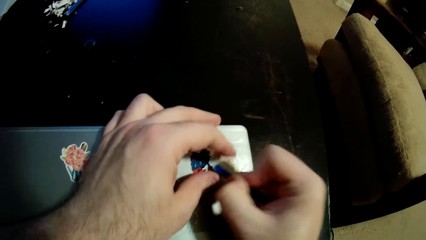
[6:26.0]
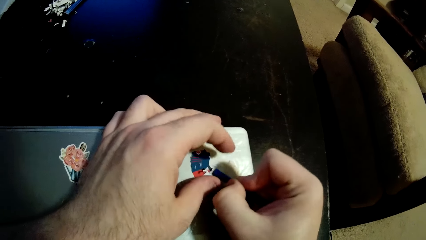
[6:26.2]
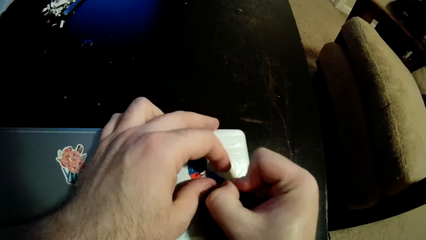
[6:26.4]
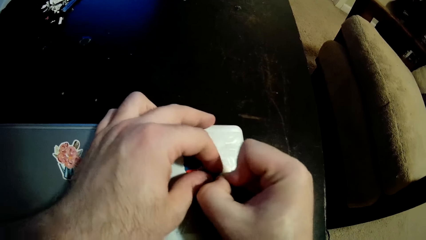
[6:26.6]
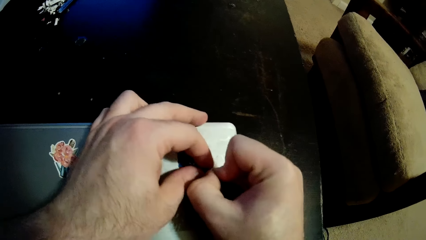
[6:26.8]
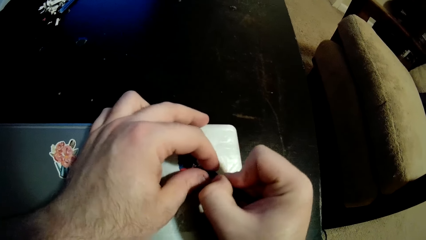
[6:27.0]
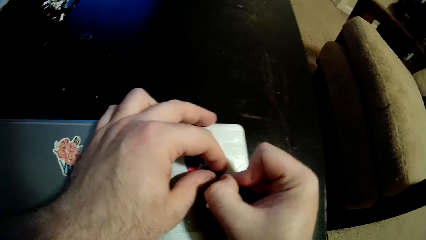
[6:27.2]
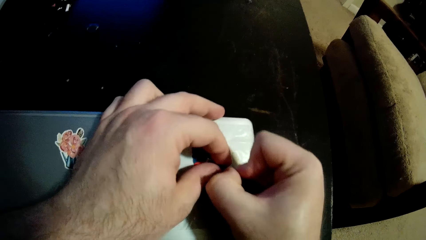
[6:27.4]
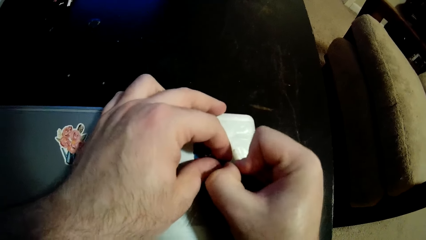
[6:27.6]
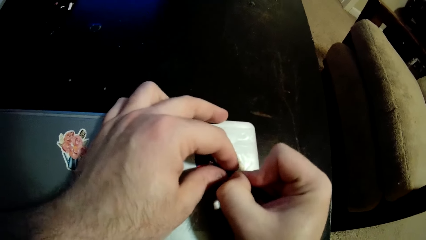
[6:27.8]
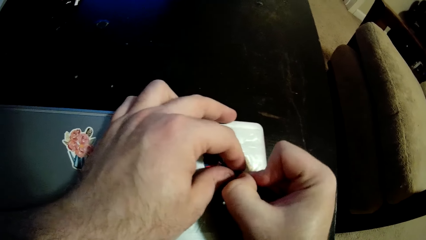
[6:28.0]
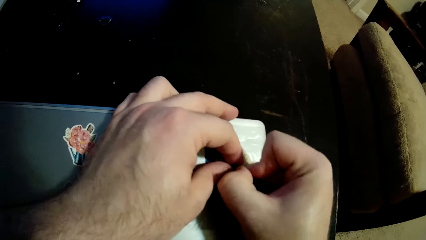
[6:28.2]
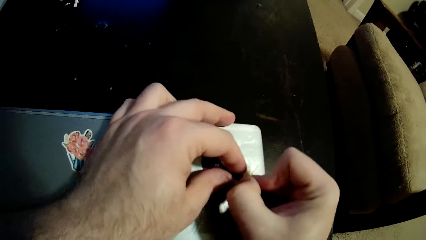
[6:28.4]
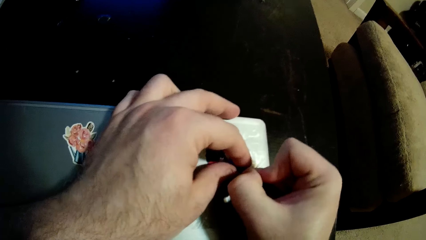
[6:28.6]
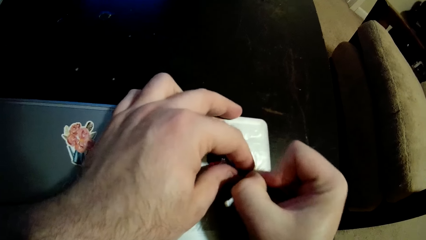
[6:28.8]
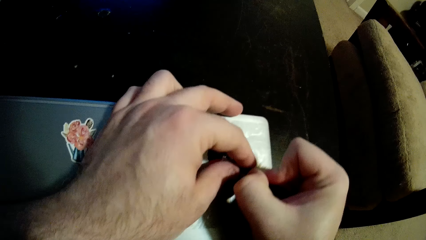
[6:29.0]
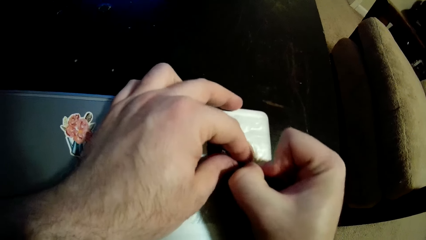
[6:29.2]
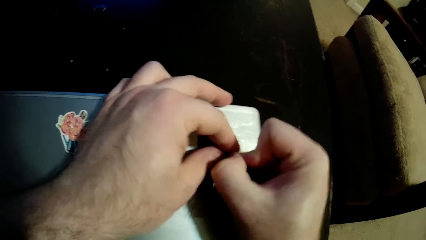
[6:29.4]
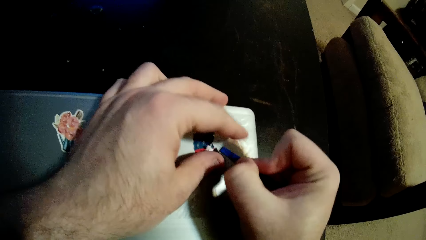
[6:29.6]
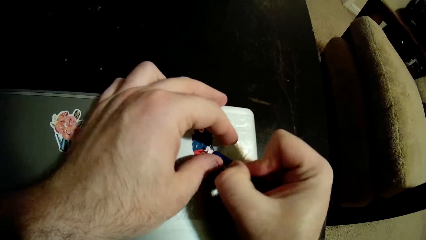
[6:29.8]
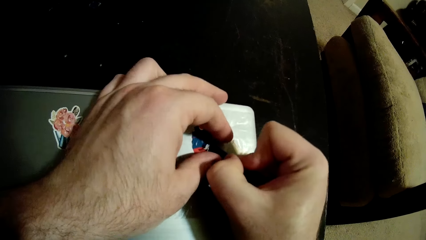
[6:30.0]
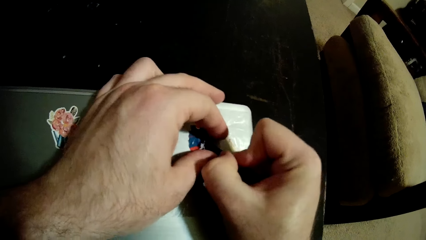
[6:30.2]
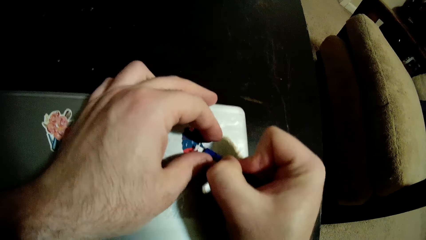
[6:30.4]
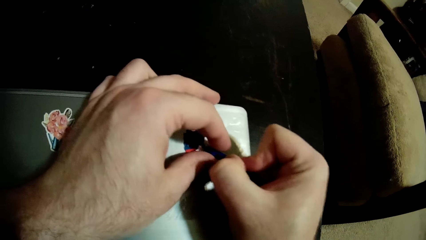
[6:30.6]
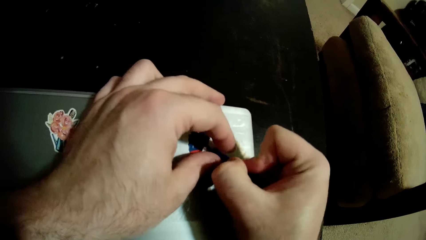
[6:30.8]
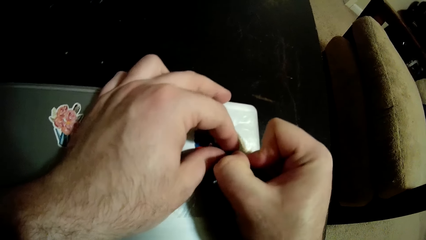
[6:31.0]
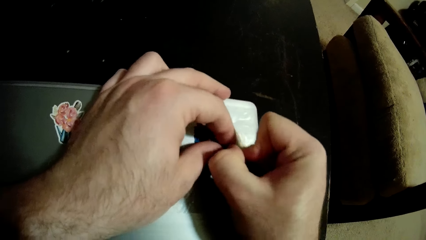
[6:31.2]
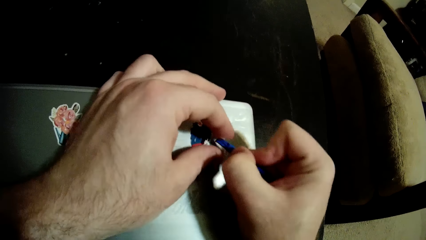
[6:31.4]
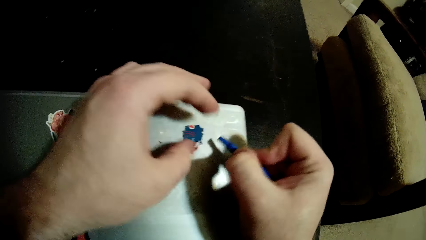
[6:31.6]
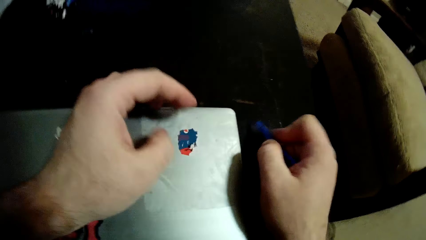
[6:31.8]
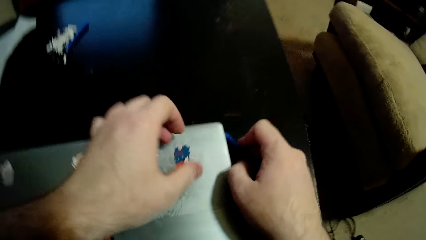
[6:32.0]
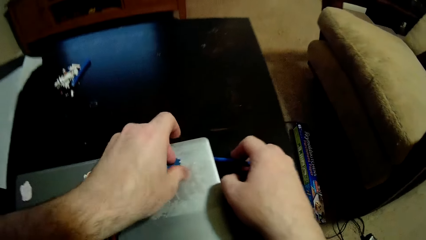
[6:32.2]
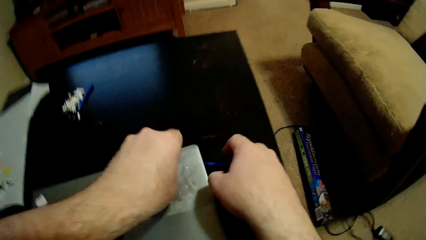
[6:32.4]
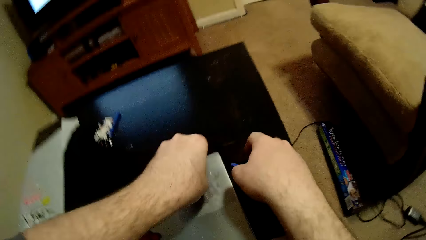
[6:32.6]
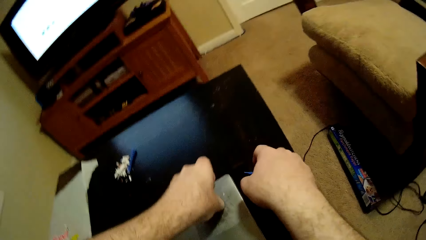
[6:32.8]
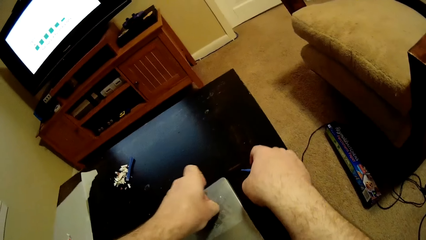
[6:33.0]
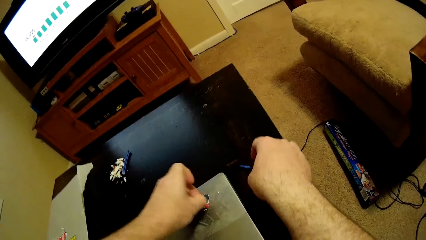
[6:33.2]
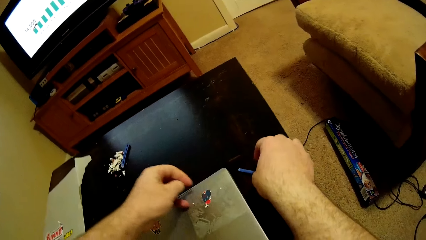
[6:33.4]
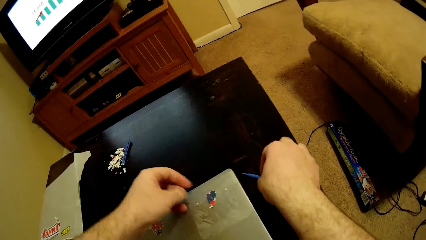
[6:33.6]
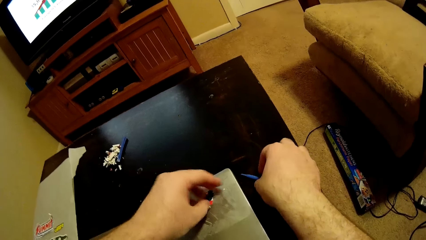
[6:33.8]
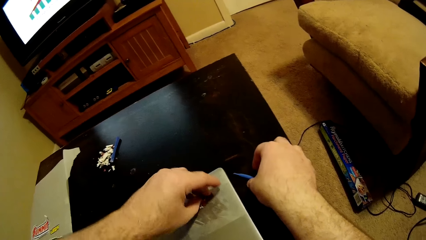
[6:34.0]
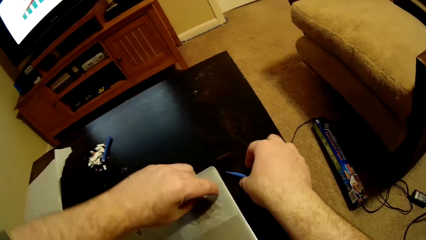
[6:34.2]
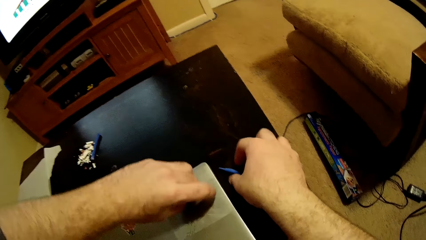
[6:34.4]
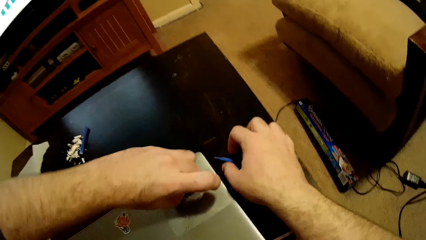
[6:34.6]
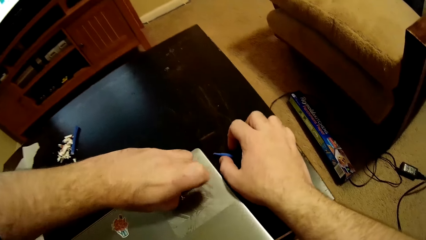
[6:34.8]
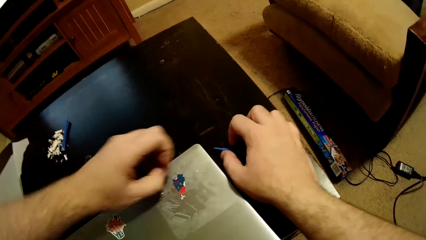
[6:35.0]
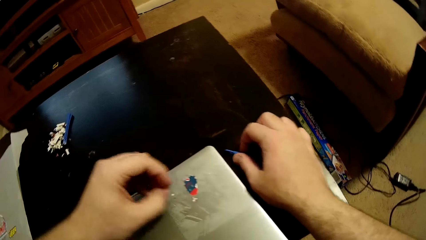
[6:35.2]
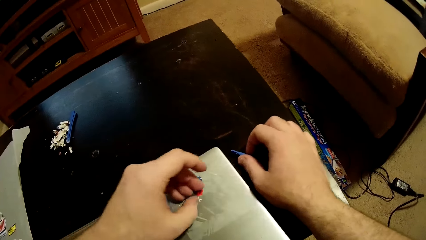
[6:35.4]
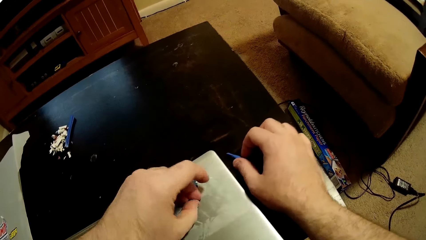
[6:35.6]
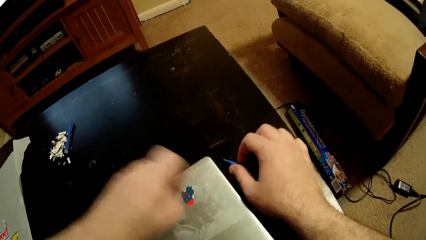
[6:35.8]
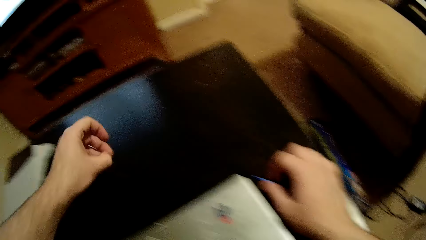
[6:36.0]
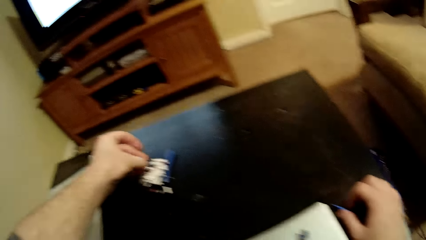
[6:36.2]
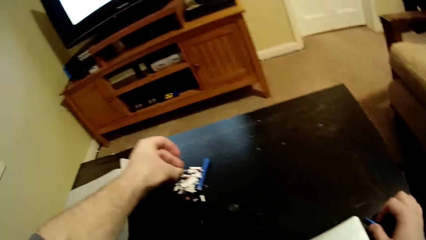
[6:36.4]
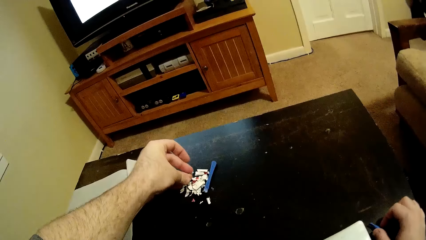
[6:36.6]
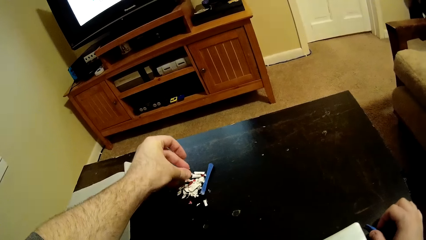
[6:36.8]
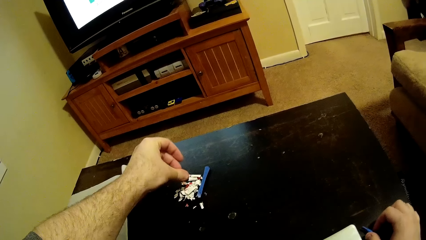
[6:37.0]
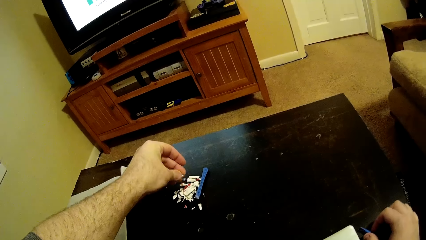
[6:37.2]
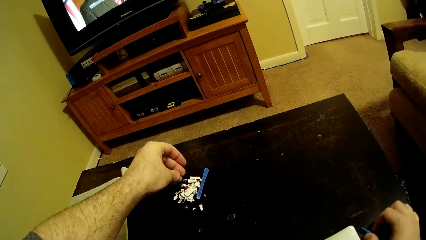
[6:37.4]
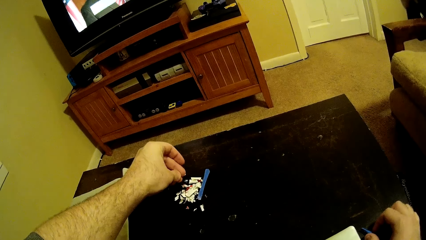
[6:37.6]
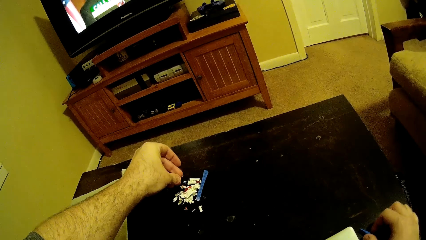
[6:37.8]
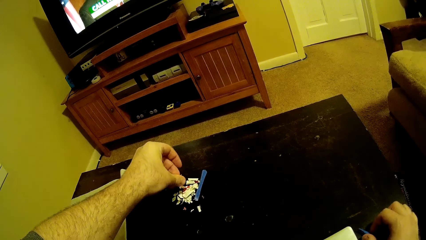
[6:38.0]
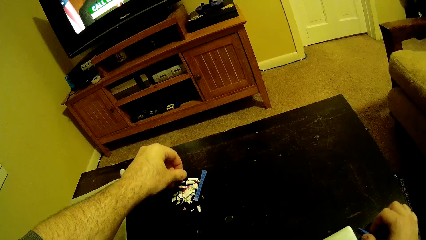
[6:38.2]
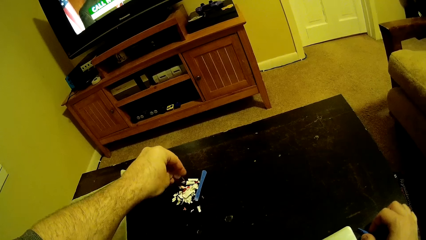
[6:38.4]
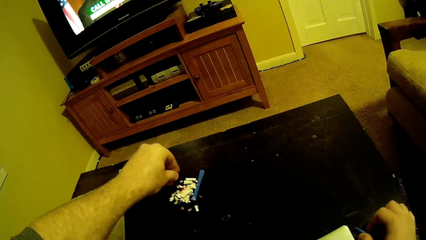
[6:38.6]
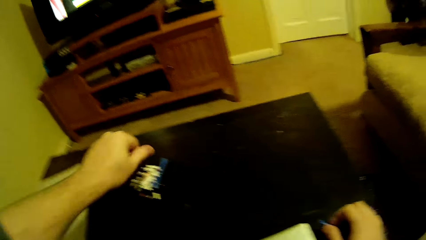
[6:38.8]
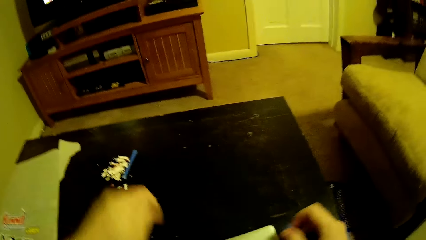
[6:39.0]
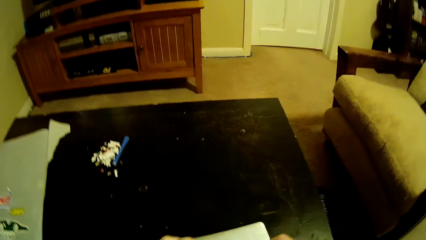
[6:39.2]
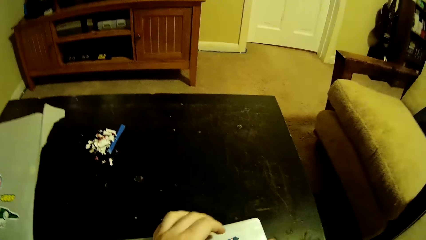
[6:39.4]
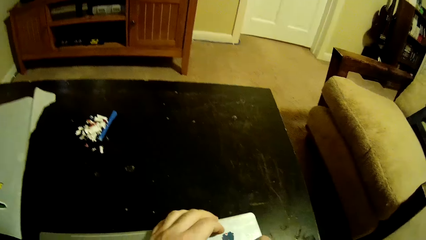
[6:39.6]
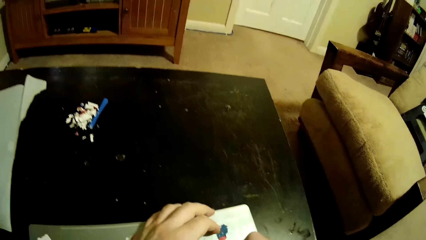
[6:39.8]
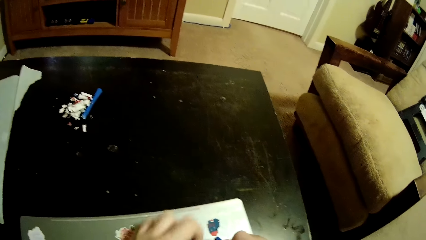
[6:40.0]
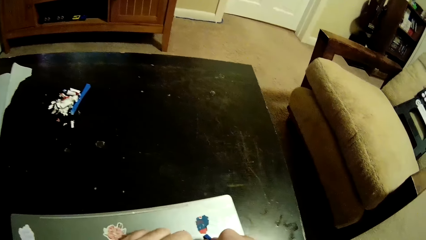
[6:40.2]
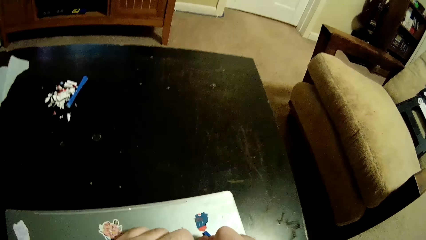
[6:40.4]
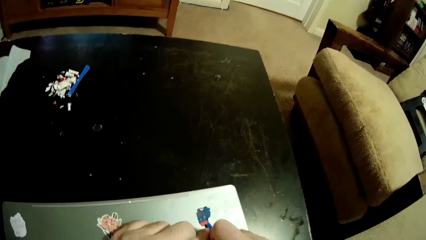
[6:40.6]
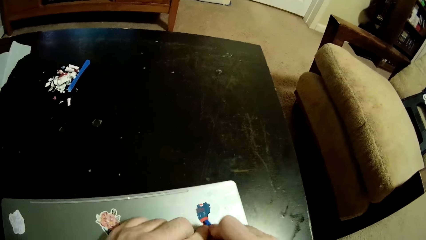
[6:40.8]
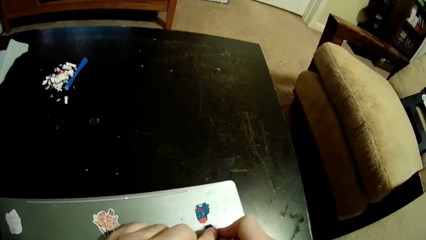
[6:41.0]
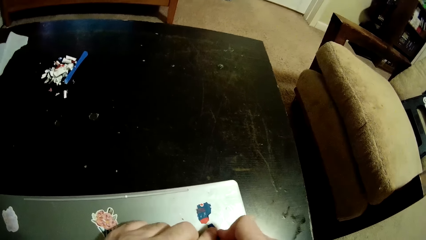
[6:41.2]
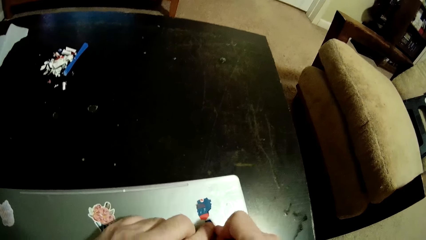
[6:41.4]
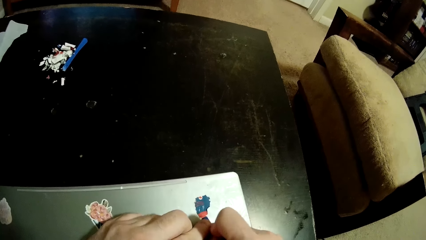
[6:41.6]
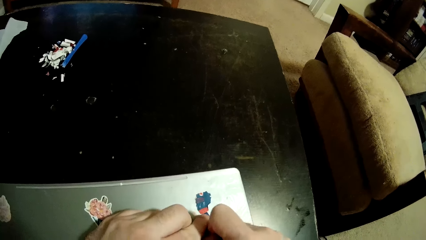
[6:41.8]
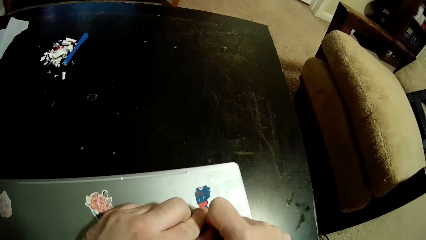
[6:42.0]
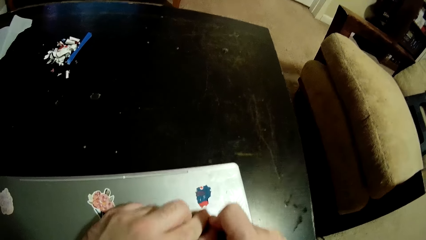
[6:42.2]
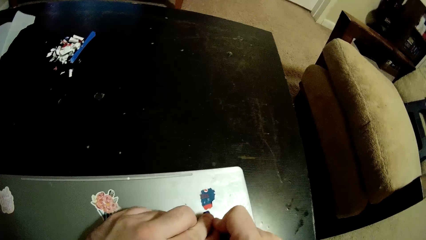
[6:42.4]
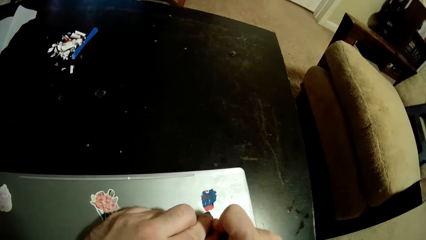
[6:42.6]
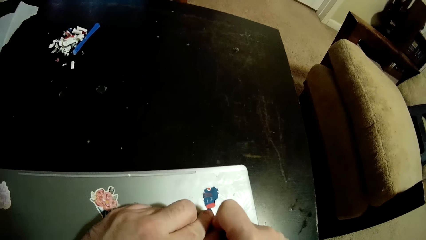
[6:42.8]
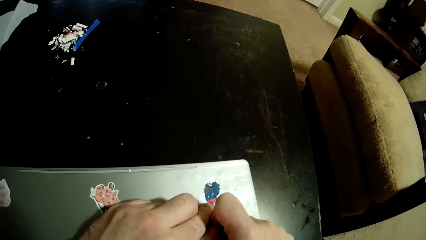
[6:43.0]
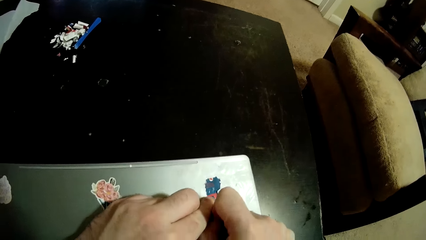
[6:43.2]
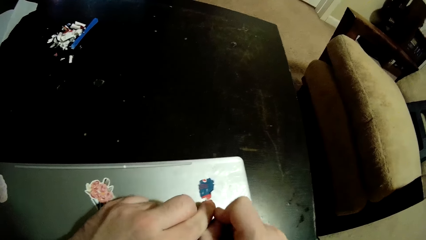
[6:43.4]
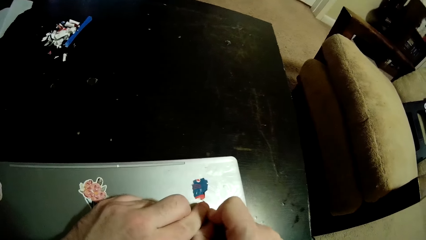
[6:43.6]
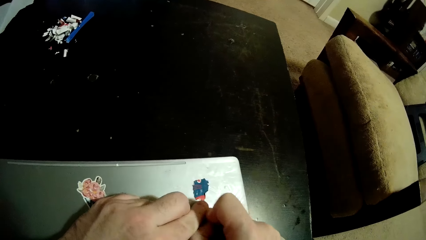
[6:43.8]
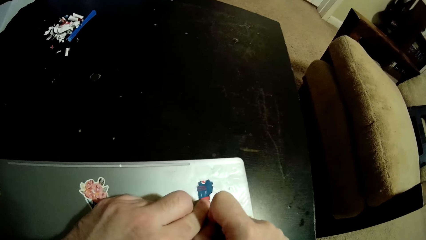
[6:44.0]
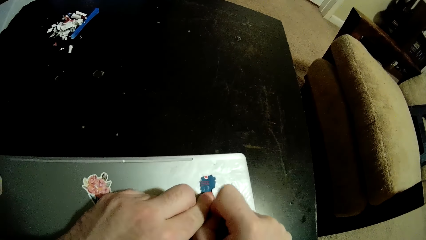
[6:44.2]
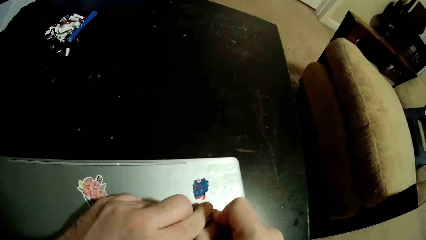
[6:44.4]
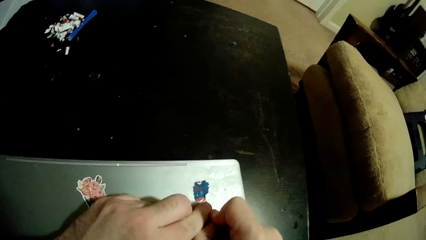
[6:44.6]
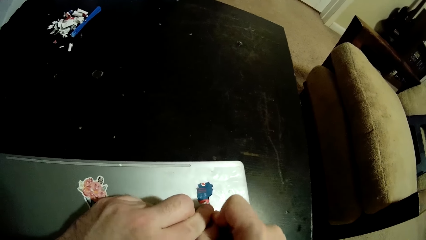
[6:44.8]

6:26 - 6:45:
The camera wearer removes the sticker from the laptop with his left hand. He tears the sticker with his hand. He throws a piece of sticker on the table. He removes the sticker on the laptop and scrapes the sticker on the laptop with a sticker scraper.
